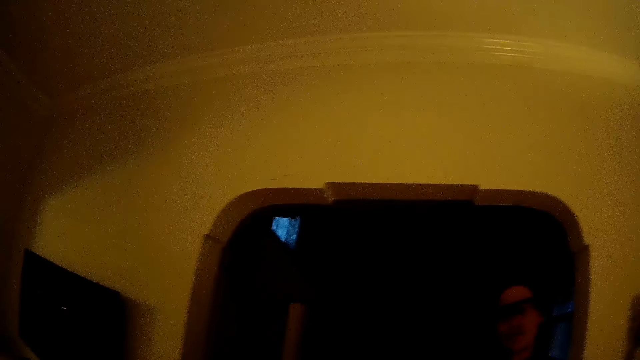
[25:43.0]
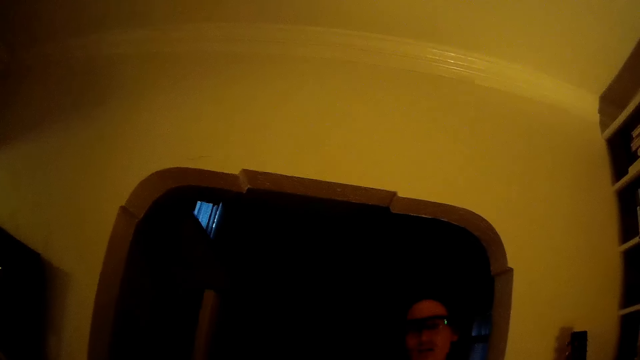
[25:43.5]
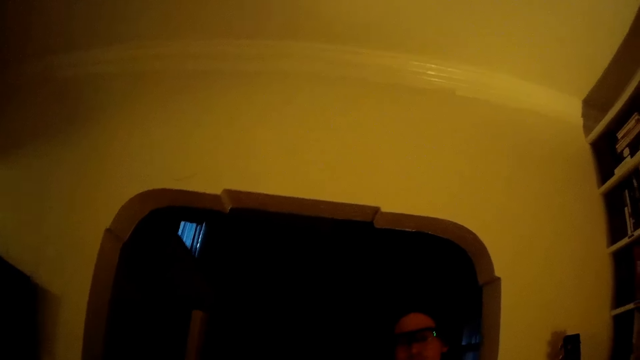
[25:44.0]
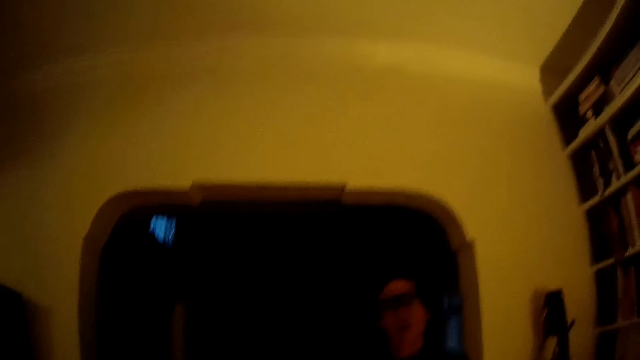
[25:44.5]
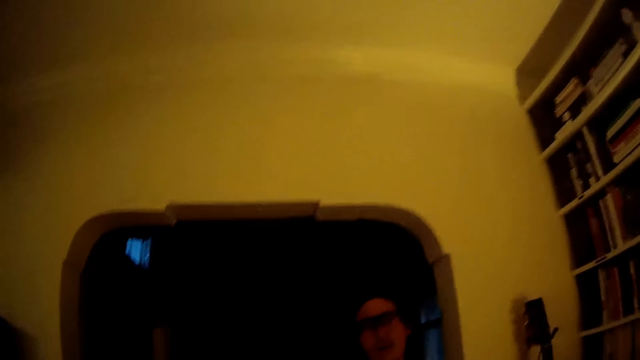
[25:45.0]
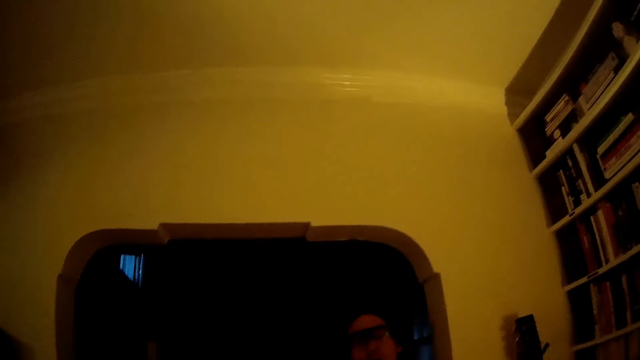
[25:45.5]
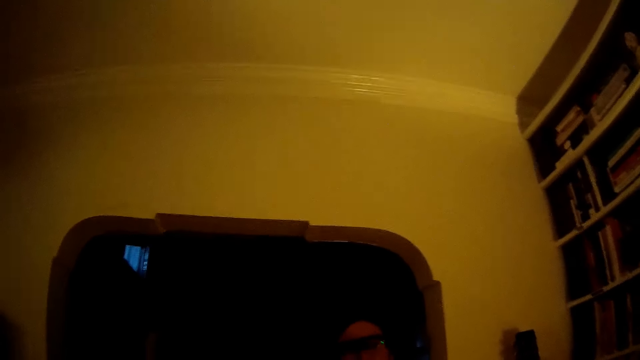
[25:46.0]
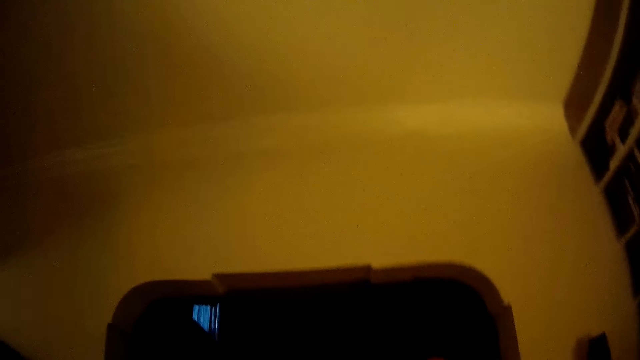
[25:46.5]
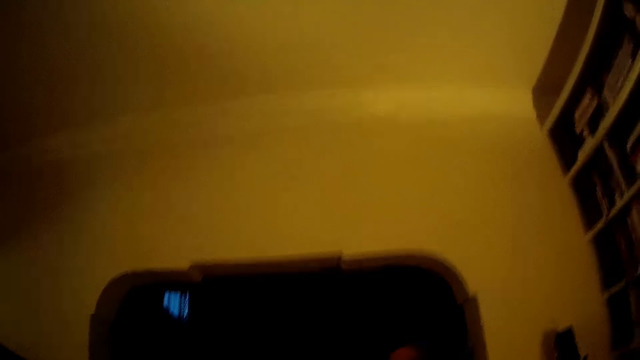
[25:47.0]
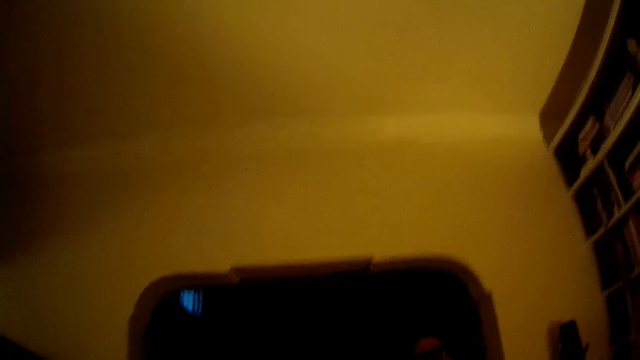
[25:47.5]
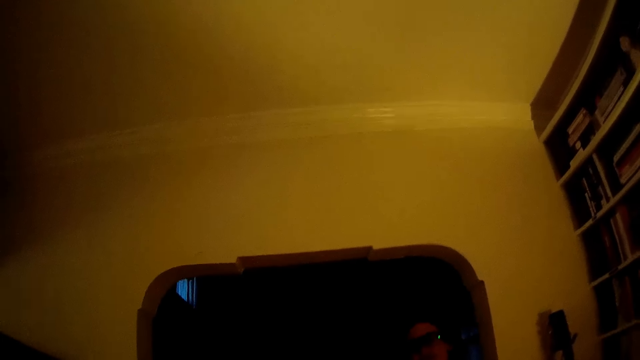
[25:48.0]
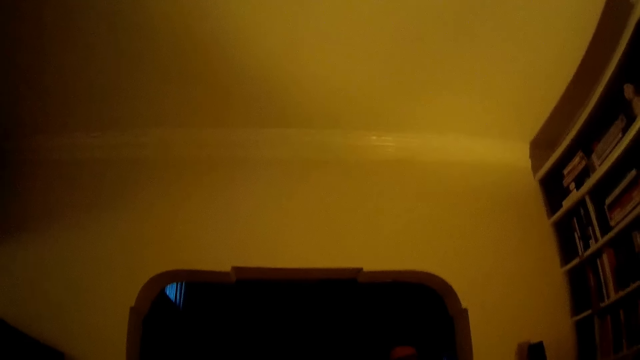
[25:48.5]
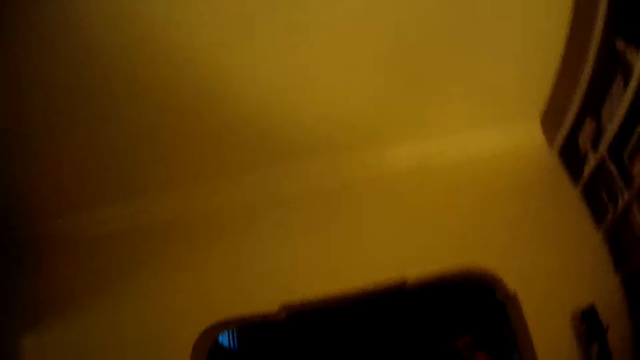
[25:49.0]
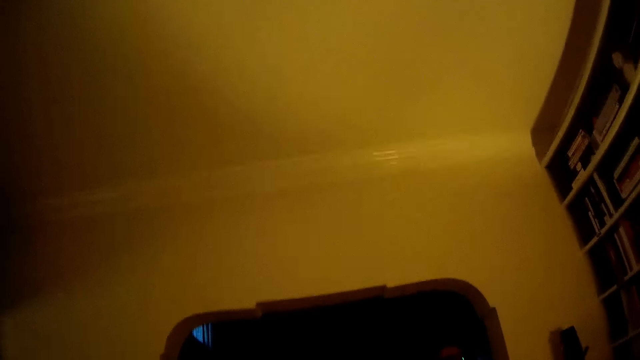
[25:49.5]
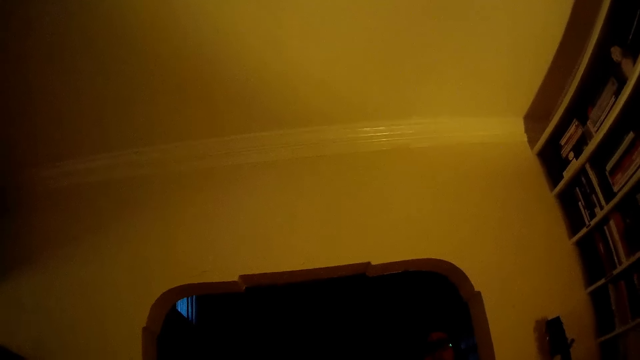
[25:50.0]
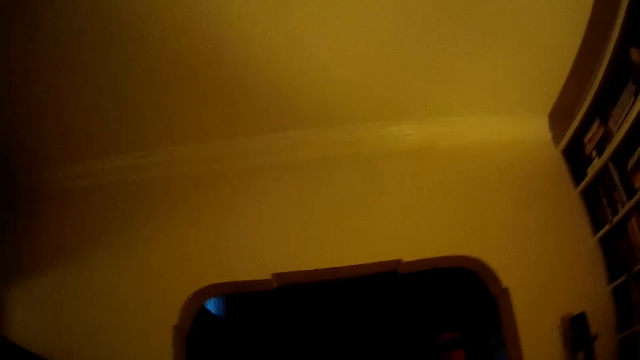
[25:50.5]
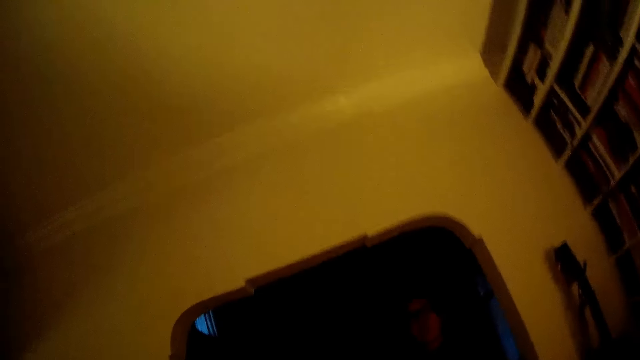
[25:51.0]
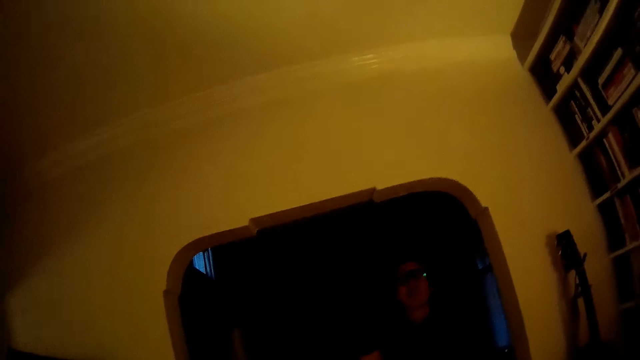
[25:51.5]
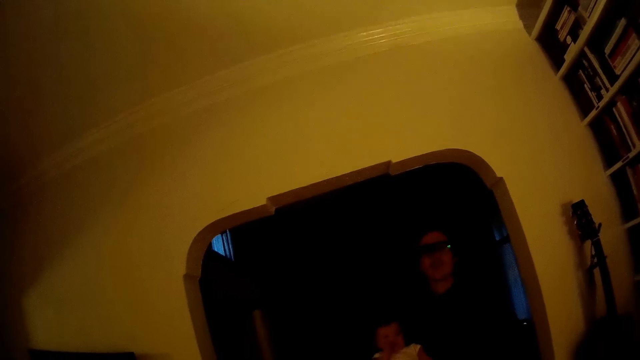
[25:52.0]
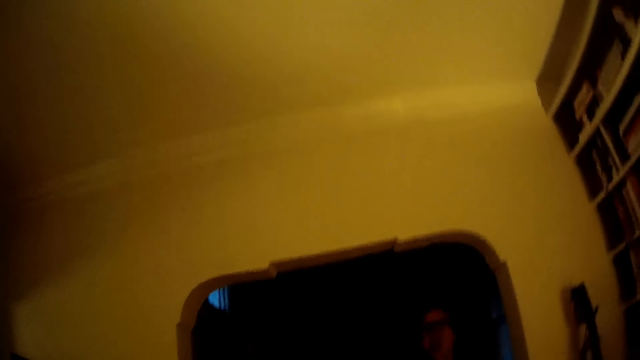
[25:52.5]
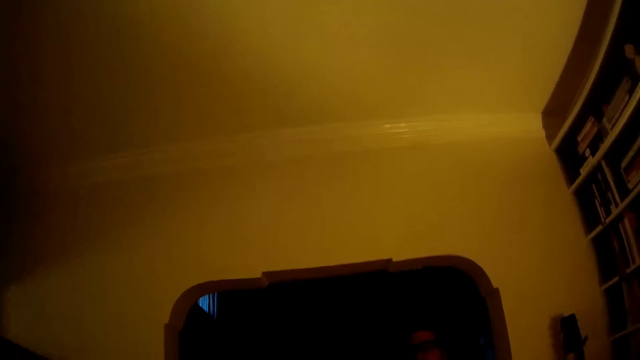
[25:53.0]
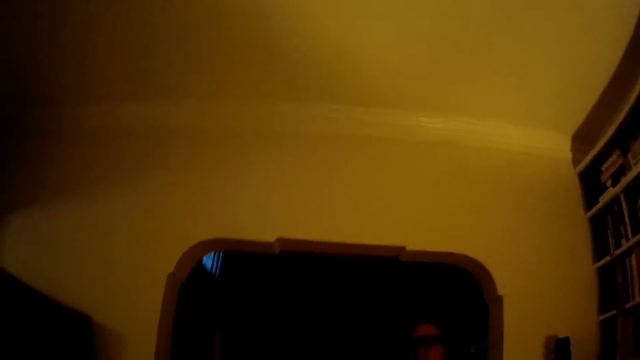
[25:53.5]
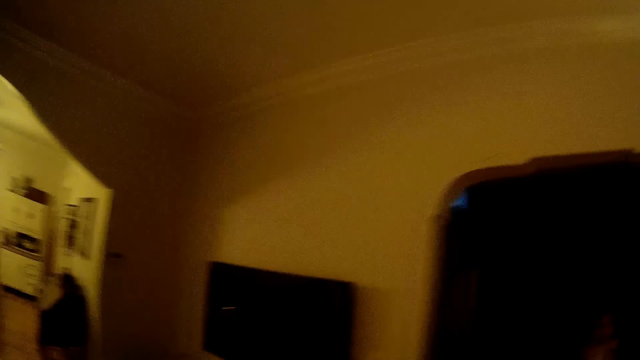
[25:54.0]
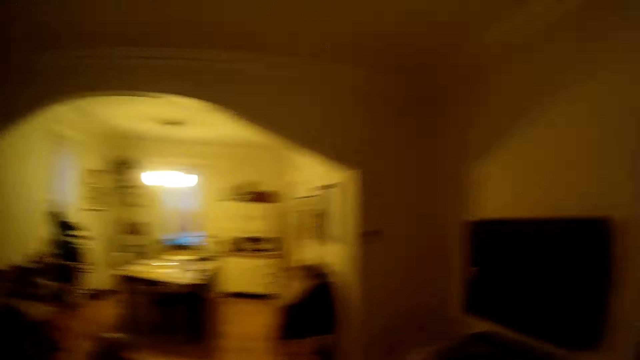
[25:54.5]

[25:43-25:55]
The camera wearer converses with a man.

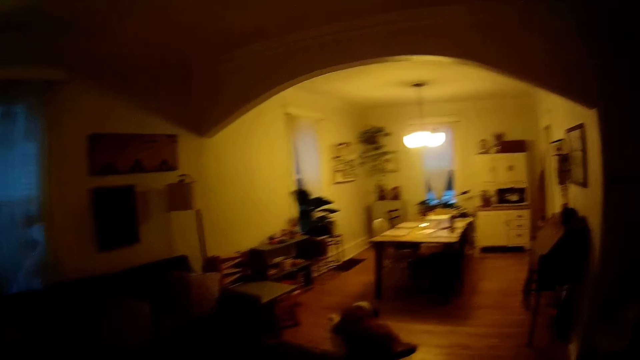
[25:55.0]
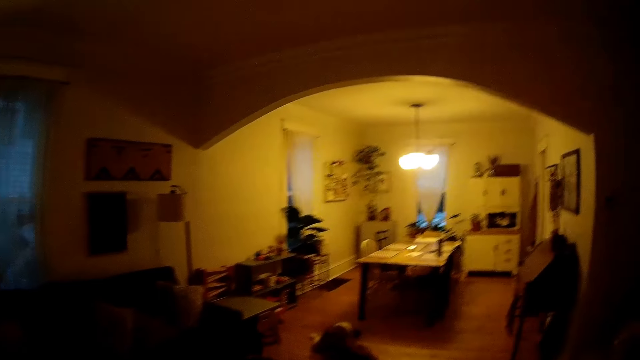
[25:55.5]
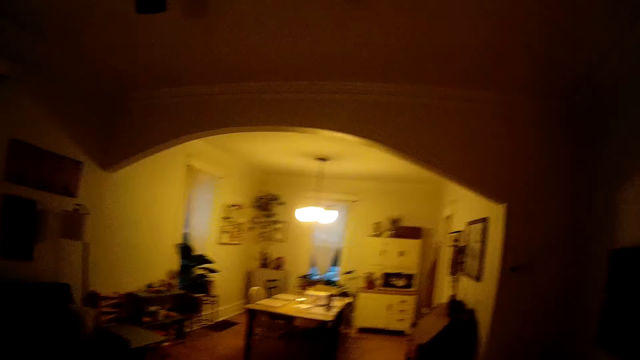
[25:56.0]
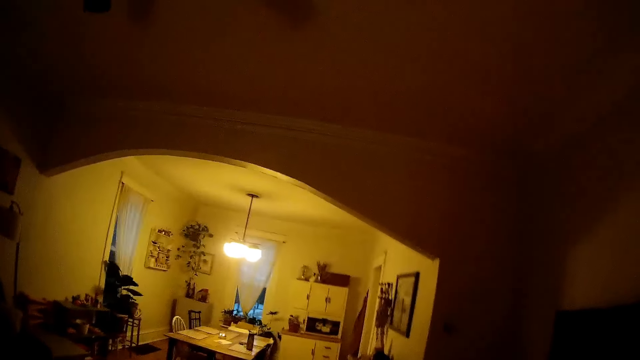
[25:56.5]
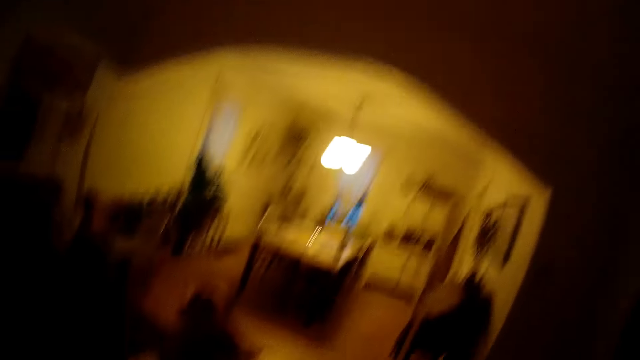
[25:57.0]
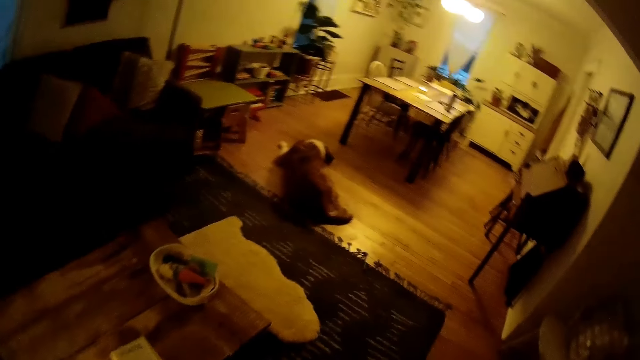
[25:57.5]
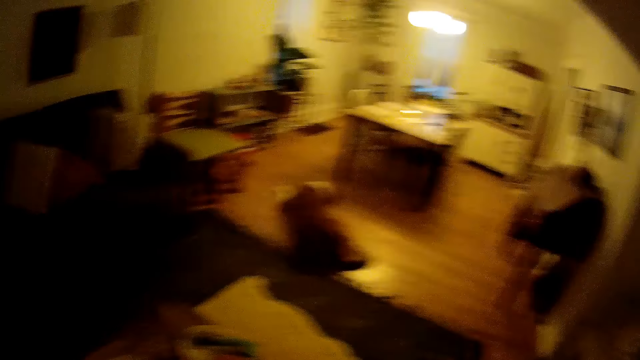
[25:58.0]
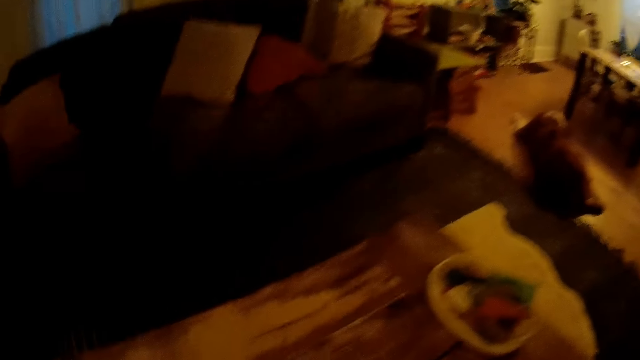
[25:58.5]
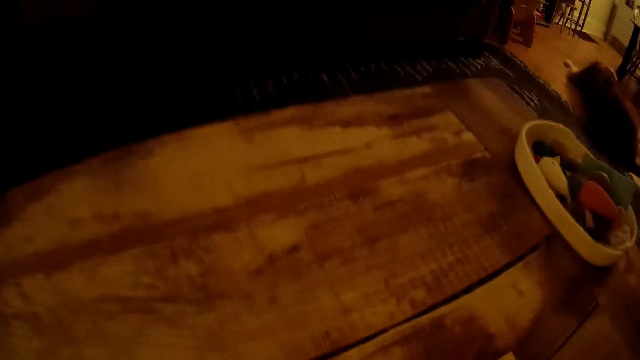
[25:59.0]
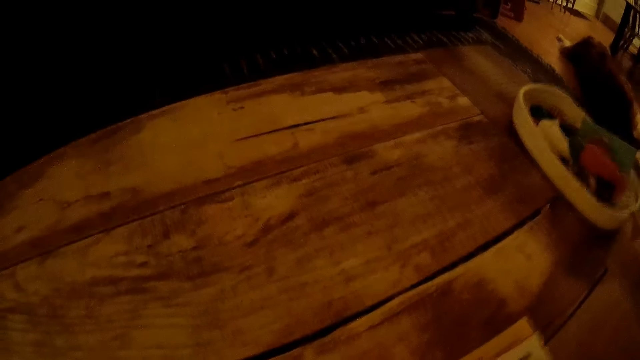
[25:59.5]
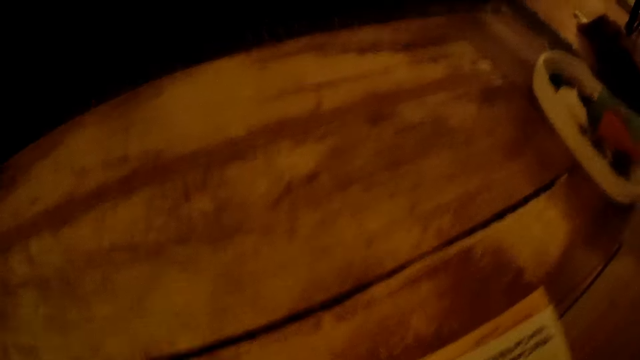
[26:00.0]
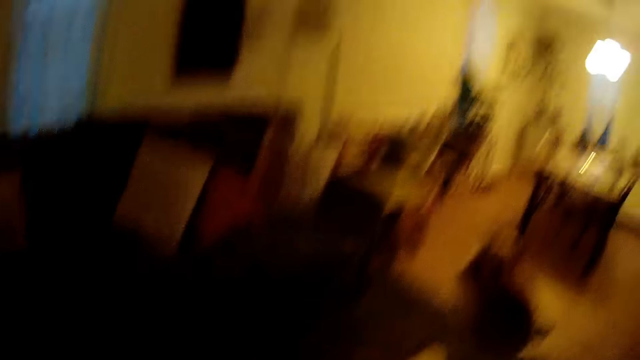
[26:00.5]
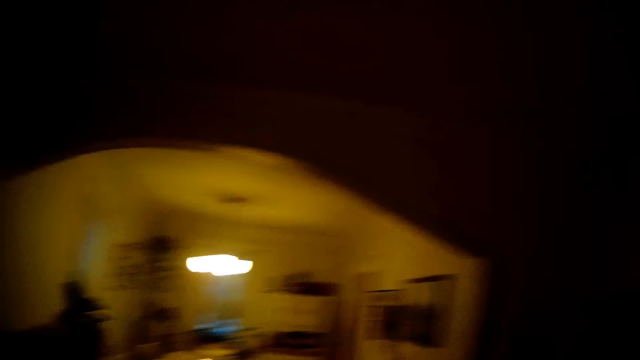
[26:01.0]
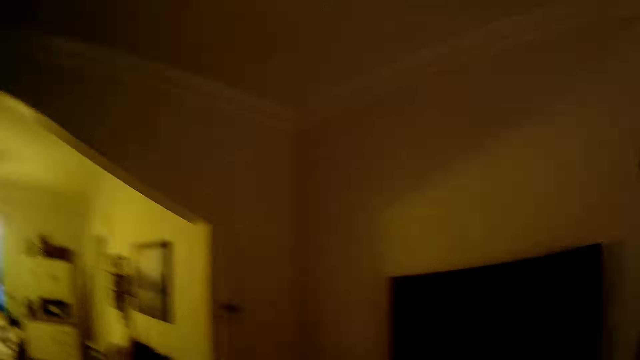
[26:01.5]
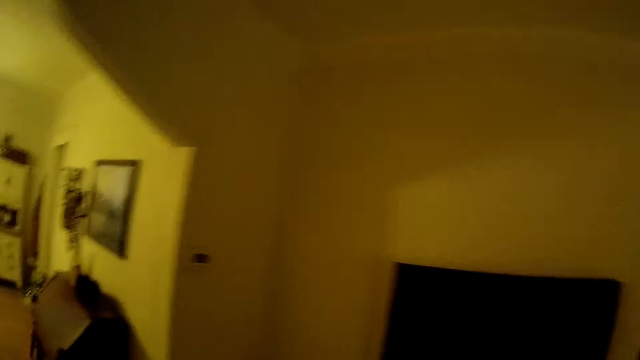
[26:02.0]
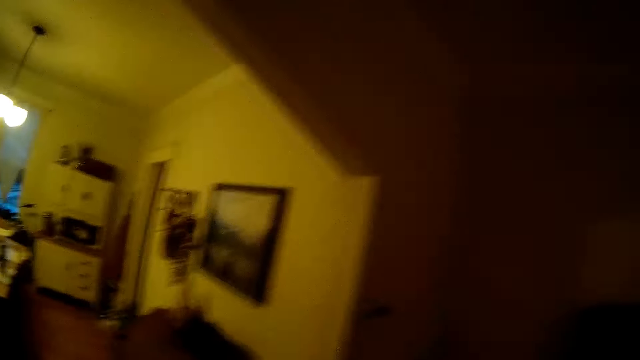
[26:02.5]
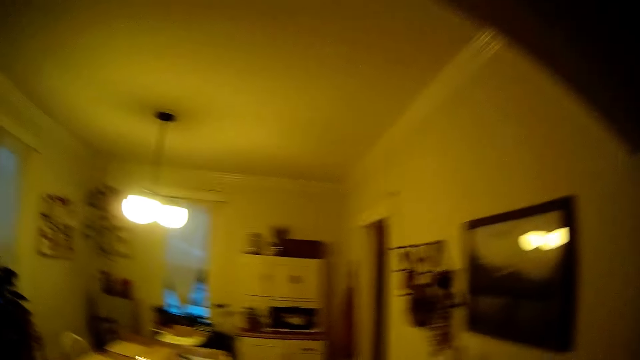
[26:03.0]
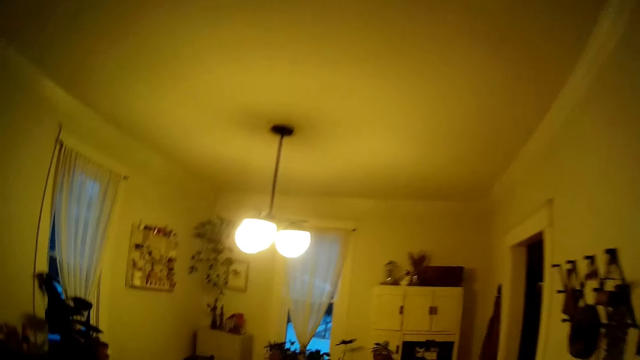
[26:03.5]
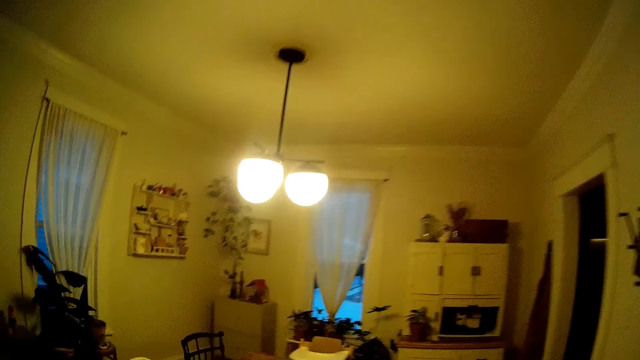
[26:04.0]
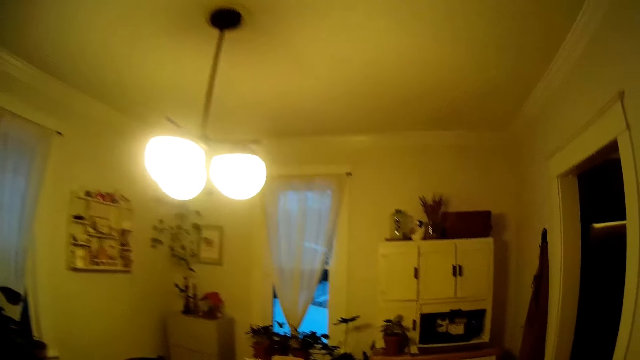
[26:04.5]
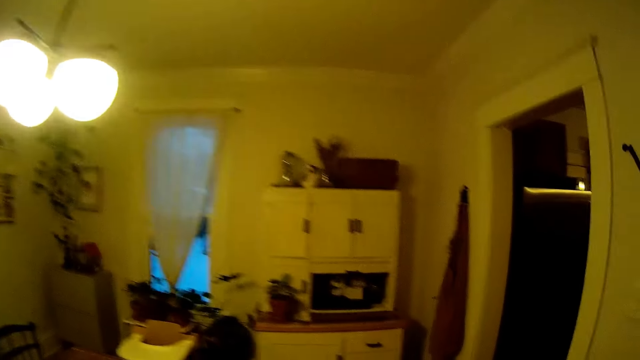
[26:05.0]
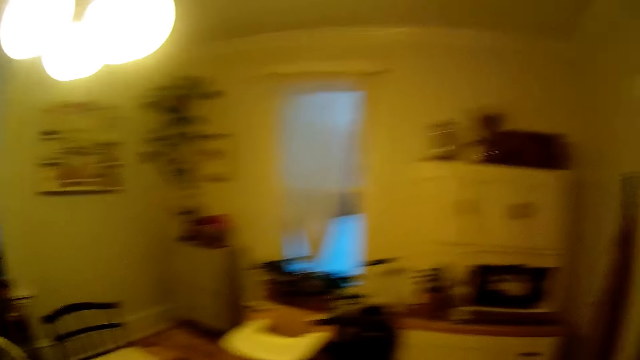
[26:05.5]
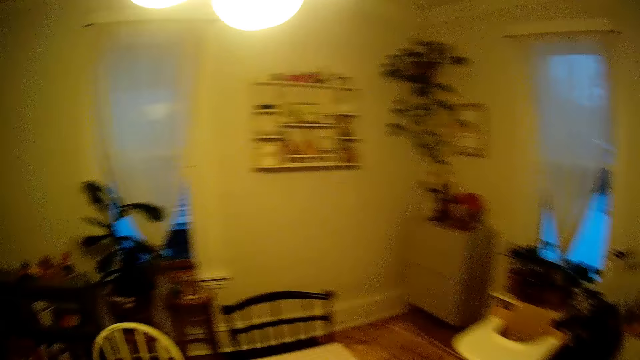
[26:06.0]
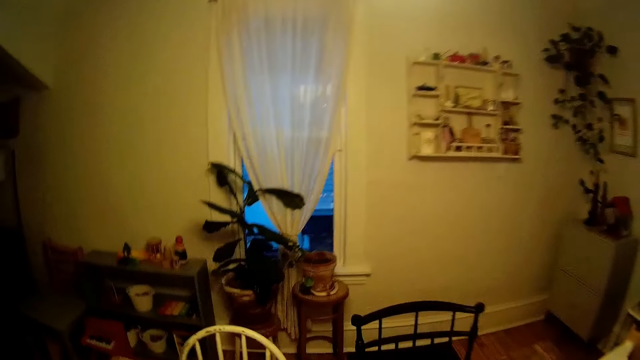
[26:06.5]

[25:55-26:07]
The camera wearer walks around the living room.
